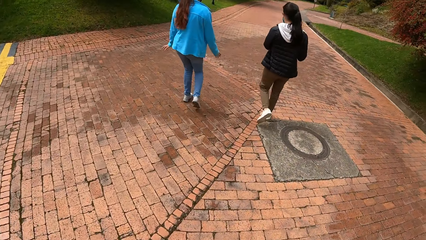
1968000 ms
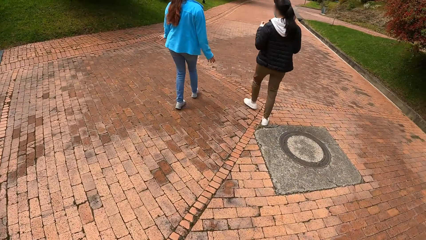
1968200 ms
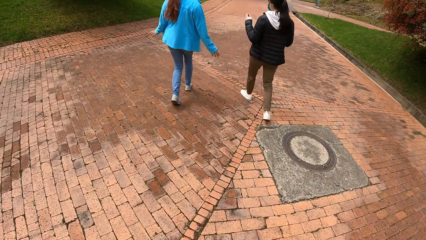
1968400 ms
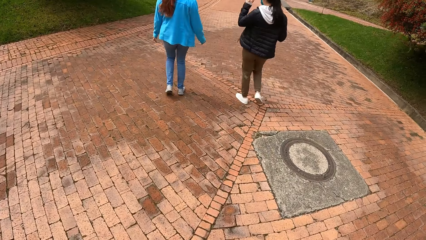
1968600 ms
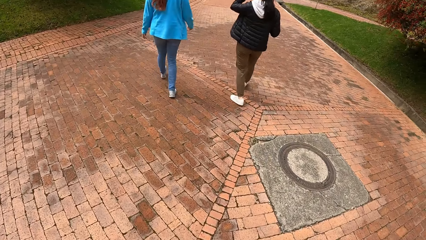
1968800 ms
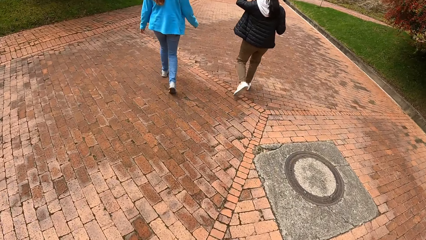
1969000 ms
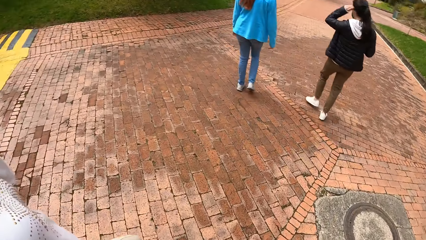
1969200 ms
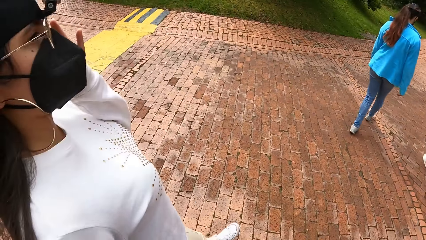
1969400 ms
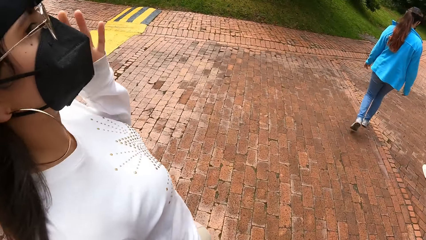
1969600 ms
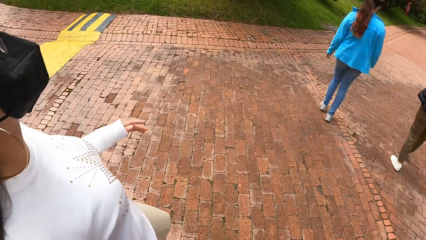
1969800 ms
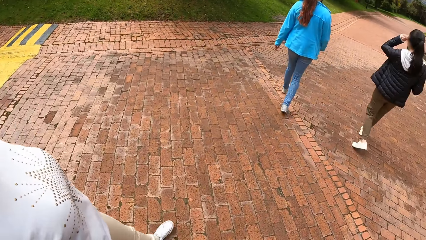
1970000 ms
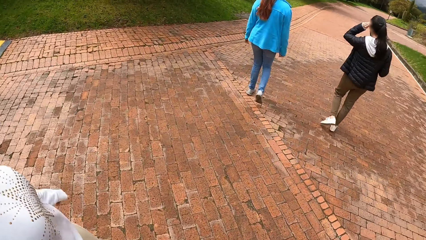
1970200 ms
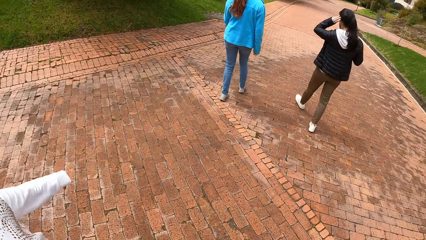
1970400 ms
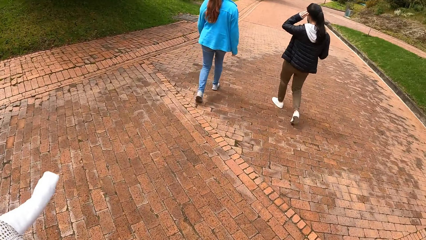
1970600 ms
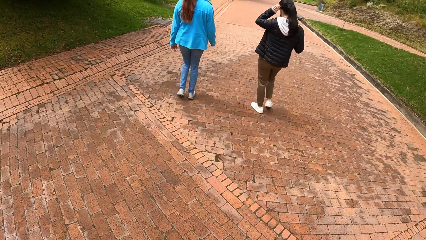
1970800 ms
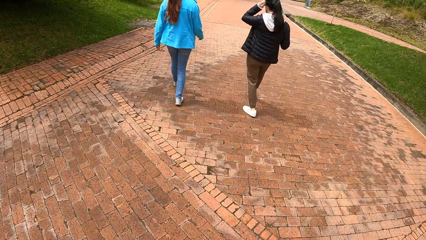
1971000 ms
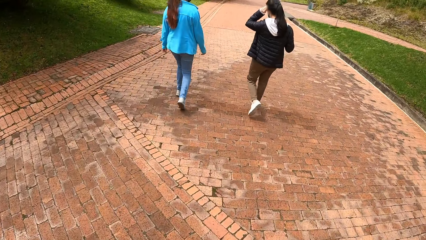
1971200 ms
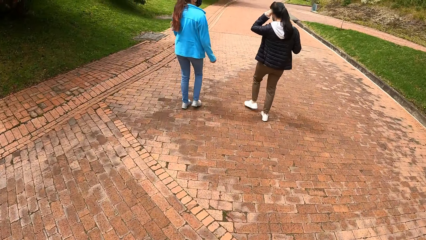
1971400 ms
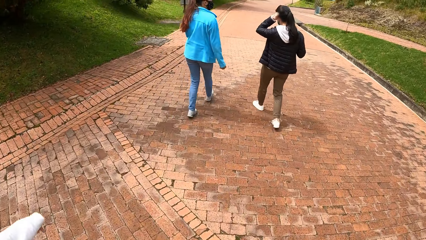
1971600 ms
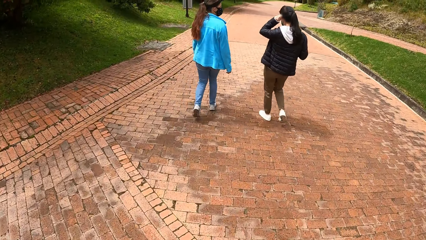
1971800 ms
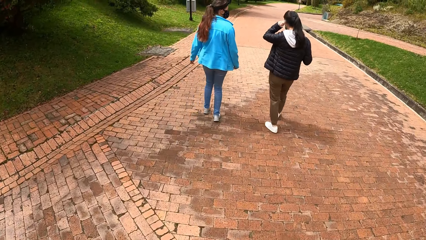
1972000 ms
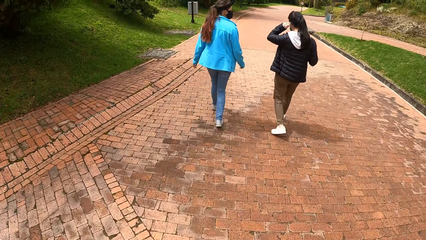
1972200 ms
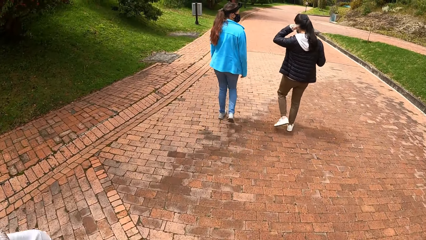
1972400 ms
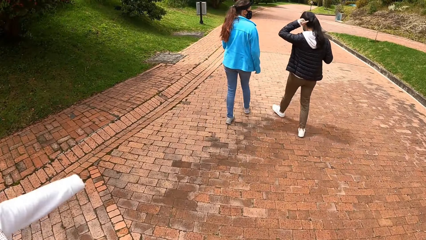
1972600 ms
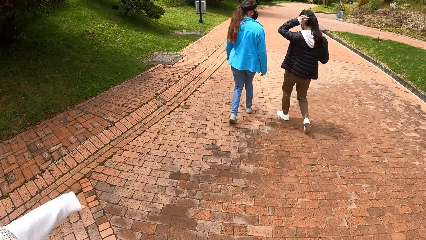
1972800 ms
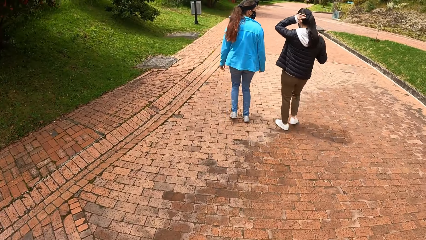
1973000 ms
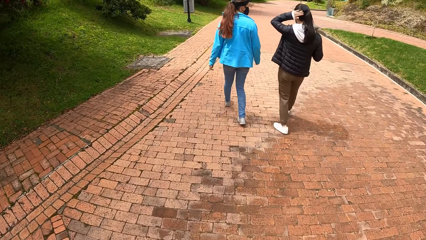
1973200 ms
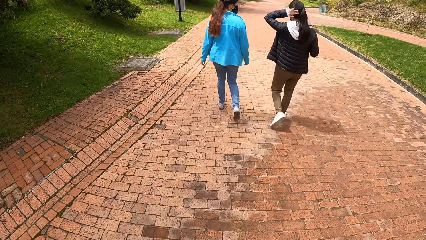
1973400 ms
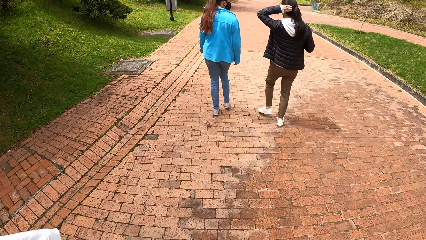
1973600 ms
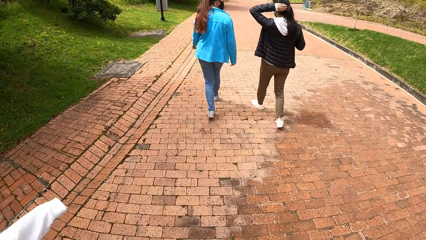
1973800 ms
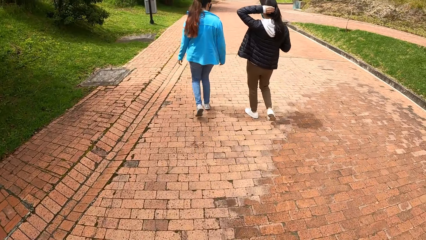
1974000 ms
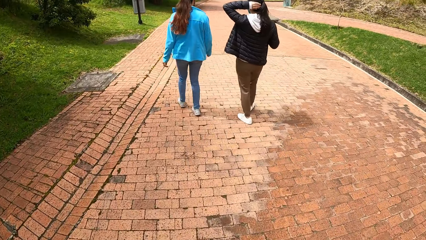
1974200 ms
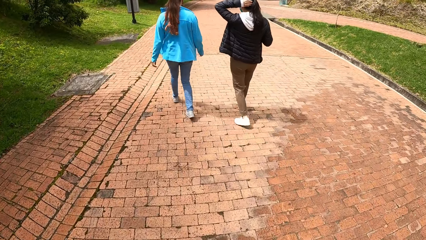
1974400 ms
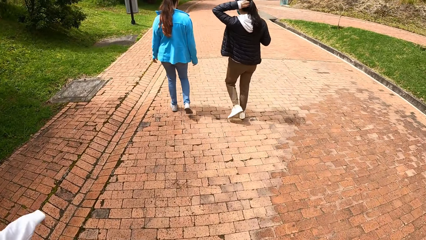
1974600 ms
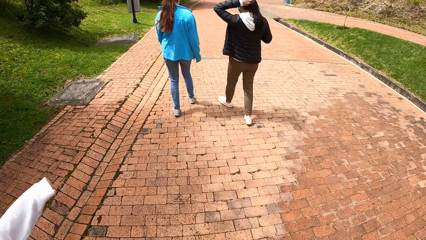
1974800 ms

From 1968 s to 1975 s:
A lady aligns the hair. The camera wearer interacts with the lady.

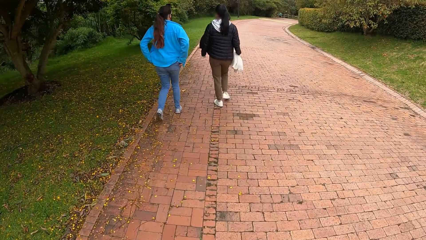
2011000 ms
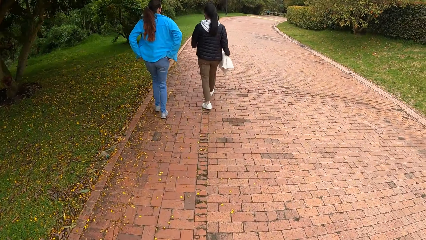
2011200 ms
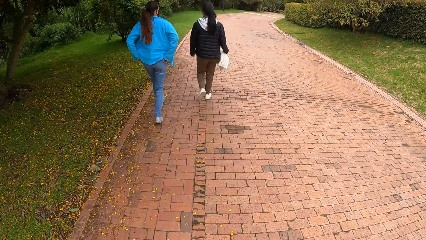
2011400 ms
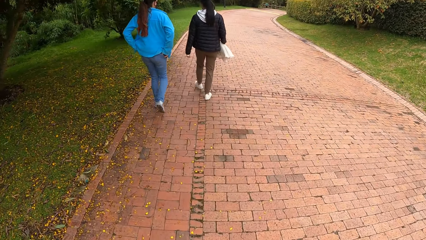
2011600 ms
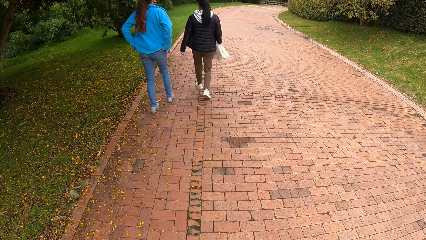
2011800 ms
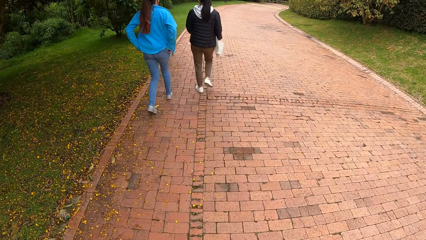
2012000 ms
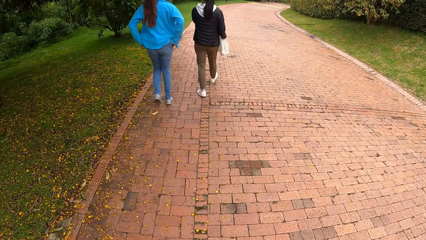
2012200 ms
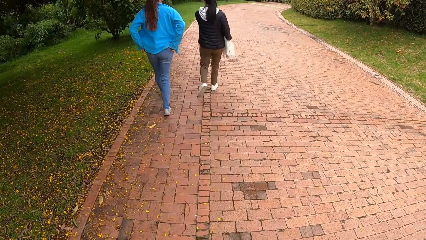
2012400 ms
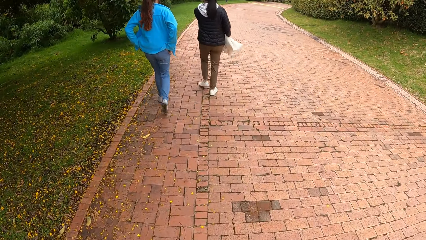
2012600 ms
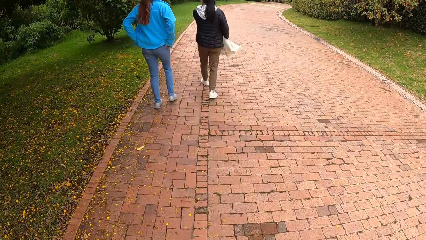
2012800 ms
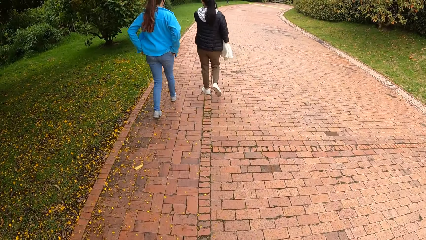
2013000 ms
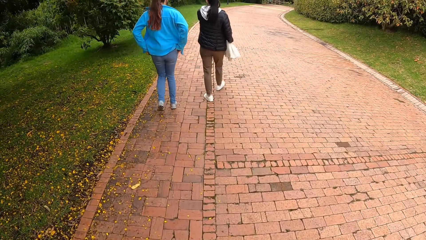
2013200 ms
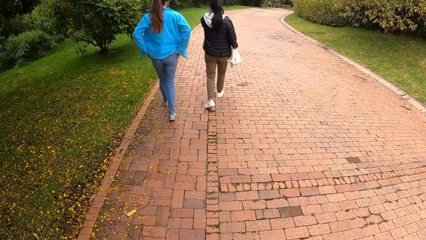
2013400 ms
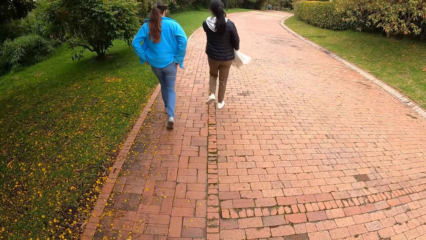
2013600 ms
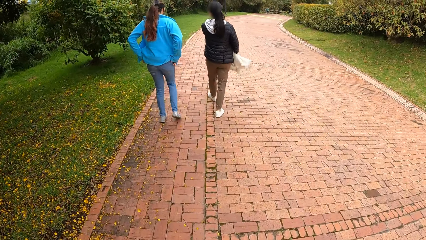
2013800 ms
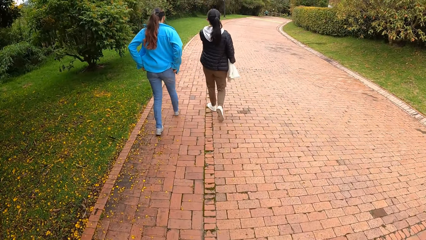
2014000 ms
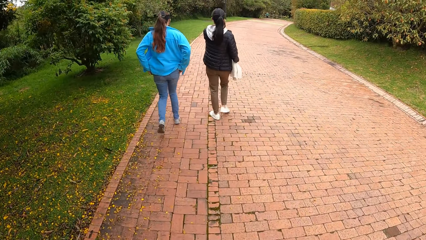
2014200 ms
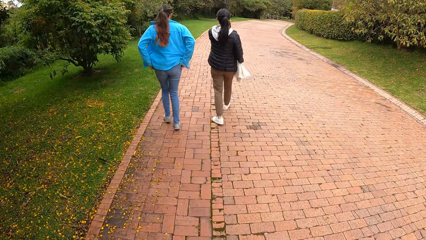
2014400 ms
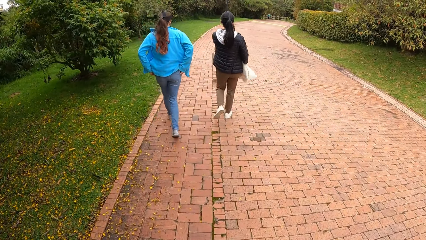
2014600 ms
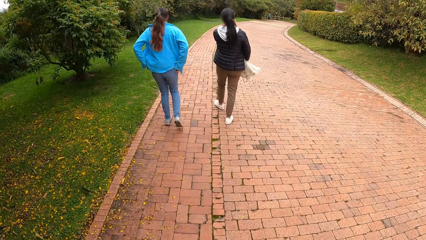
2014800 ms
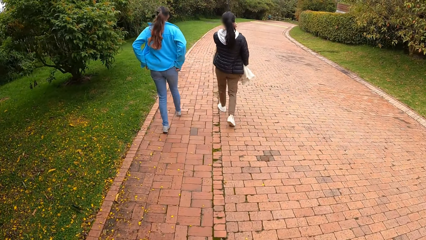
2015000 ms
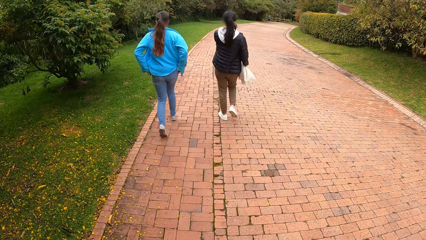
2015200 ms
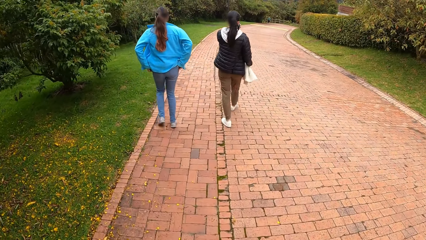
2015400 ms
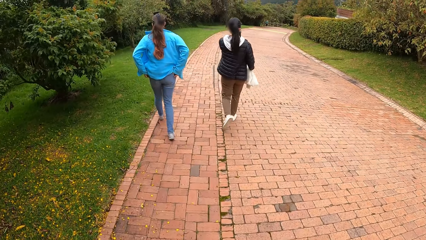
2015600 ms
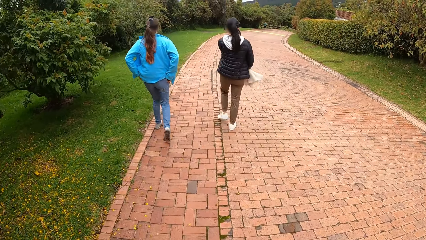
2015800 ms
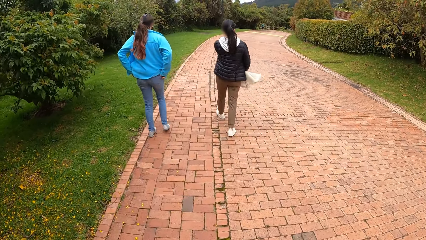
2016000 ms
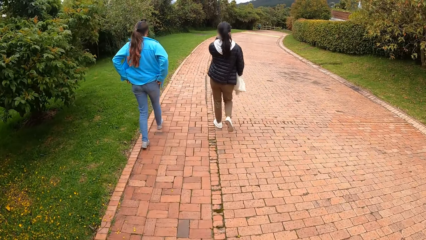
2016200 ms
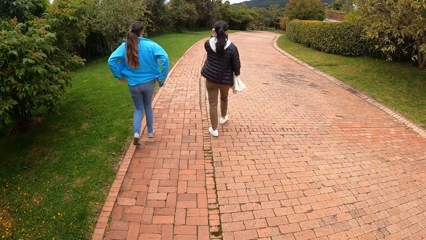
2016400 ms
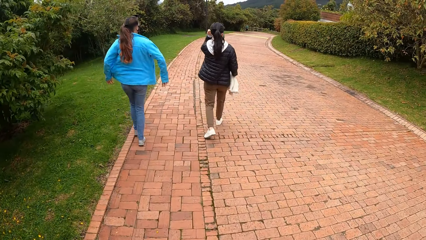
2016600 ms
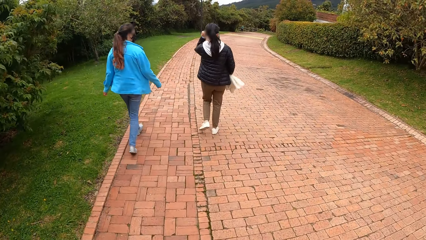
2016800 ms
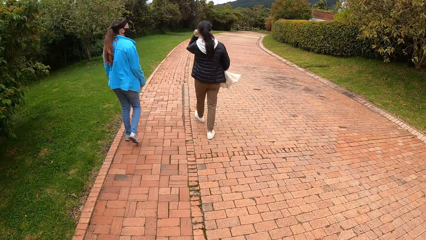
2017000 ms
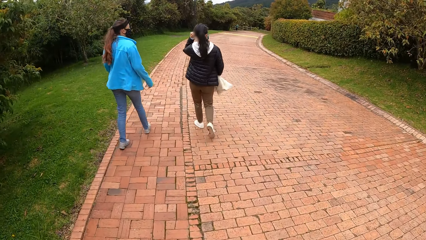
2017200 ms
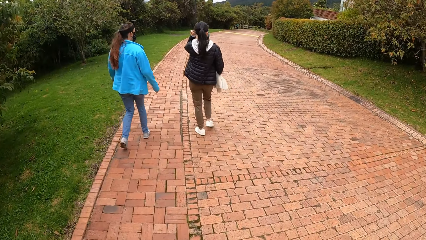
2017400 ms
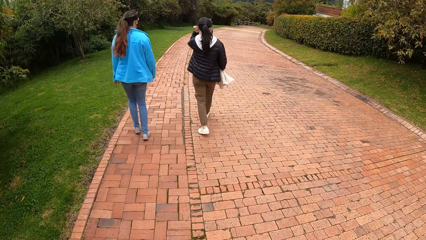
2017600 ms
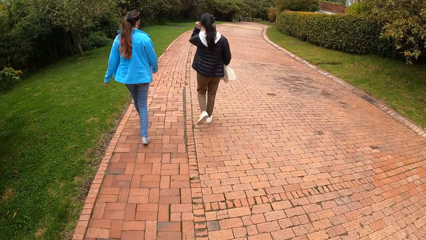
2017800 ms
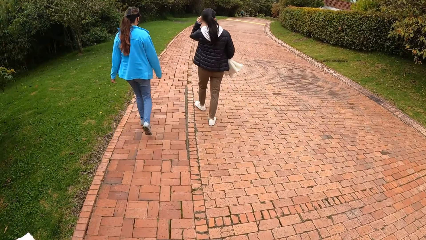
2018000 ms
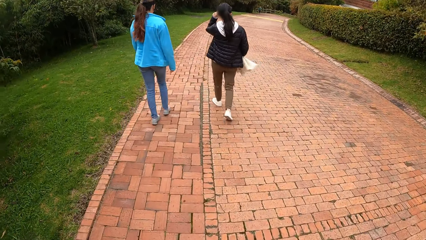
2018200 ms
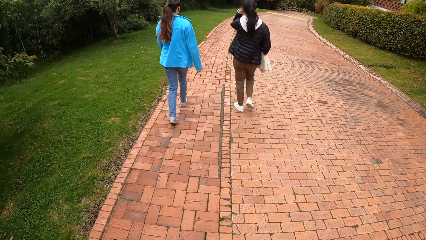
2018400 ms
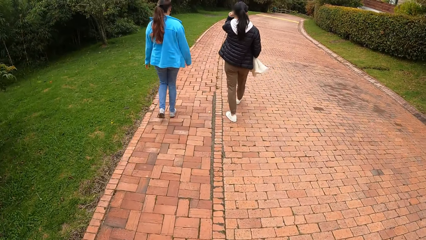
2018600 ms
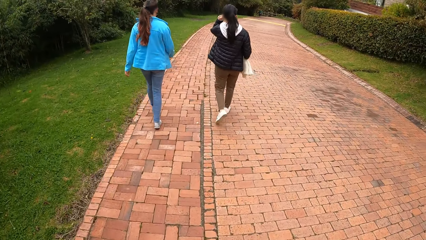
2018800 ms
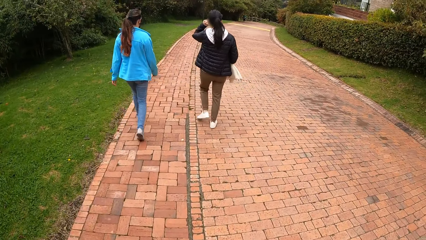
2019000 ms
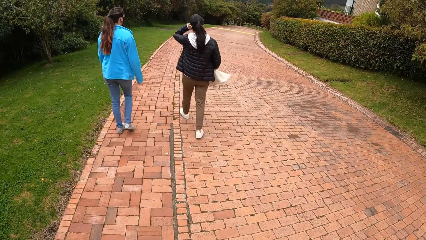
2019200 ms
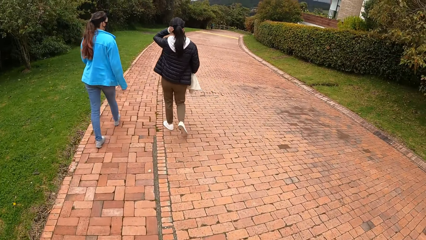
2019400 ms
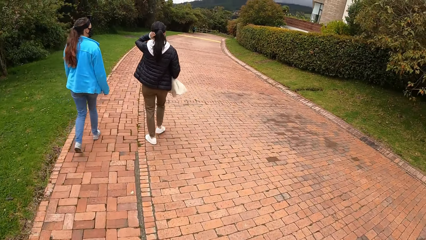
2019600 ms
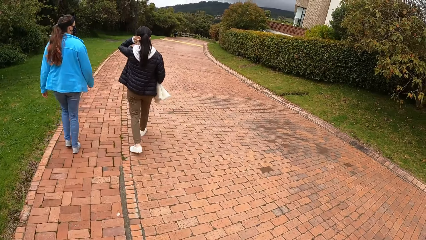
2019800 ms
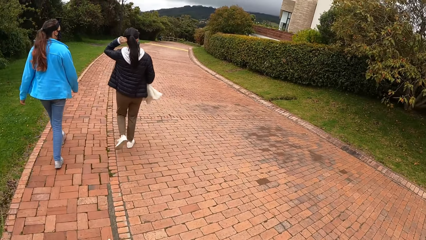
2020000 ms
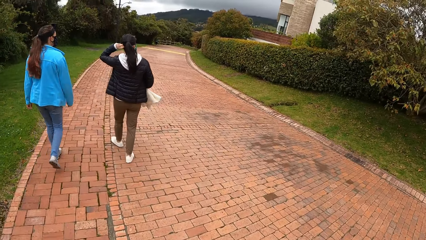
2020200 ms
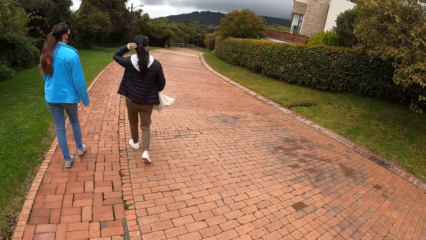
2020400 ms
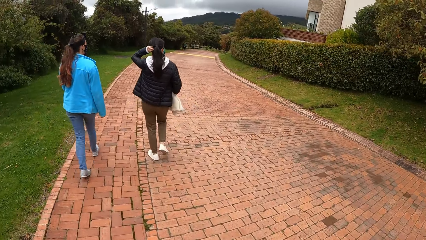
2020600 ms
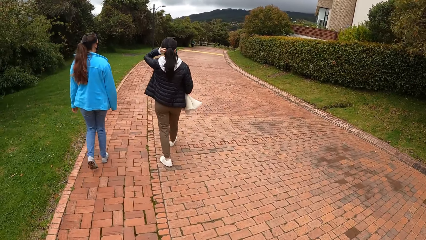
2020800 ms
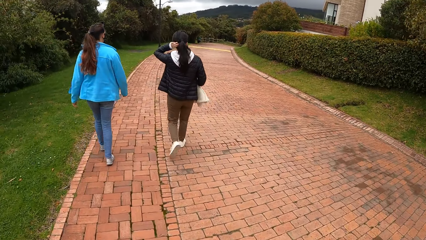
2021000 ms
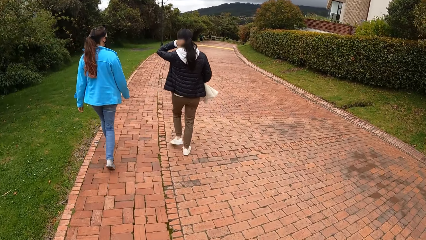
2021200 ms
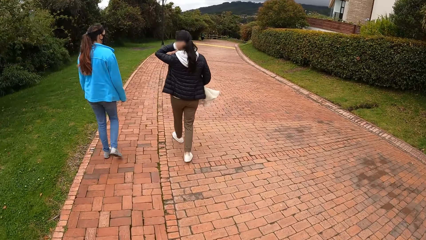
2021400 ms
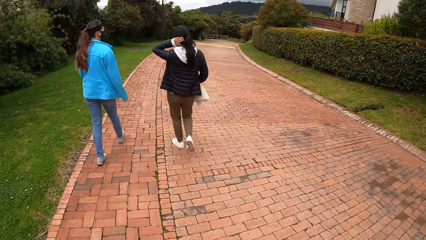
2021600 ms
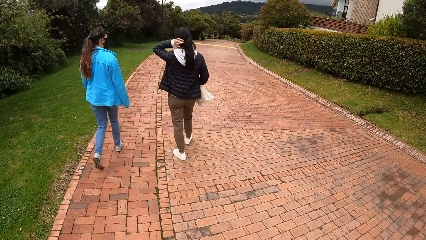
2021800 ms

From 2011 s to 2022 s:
A lady adjusts the facemask. The lady aligns the hair.
